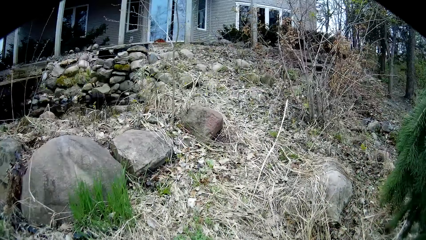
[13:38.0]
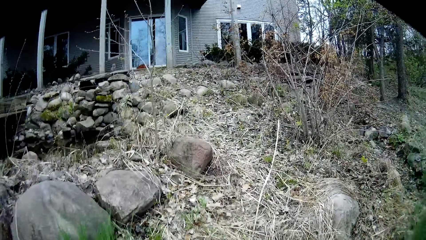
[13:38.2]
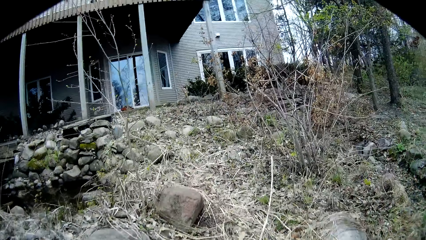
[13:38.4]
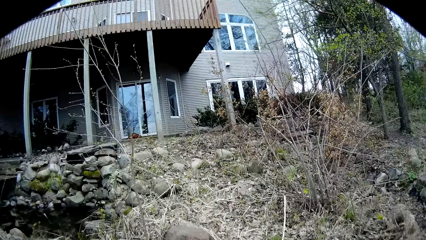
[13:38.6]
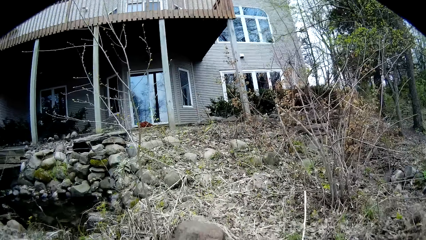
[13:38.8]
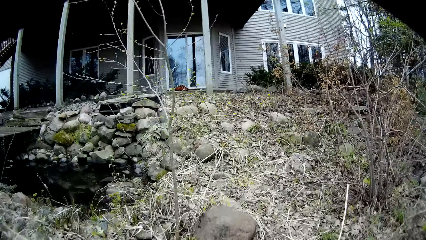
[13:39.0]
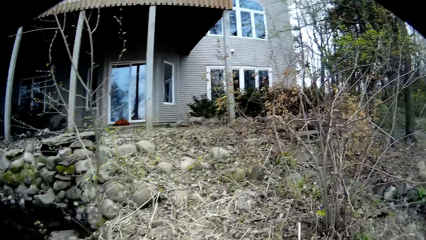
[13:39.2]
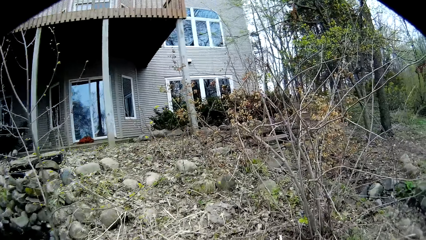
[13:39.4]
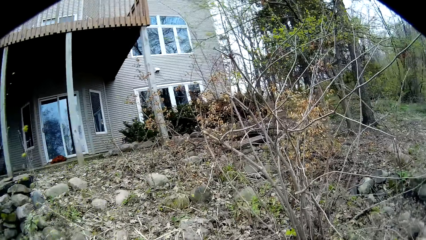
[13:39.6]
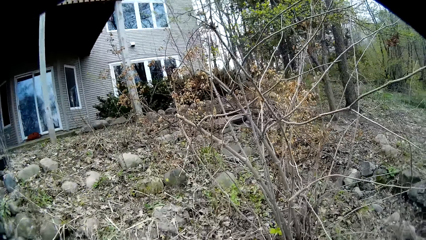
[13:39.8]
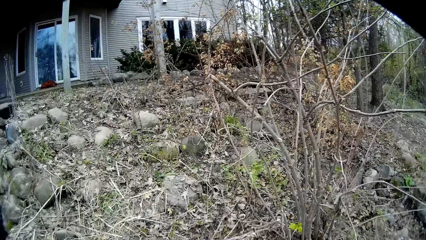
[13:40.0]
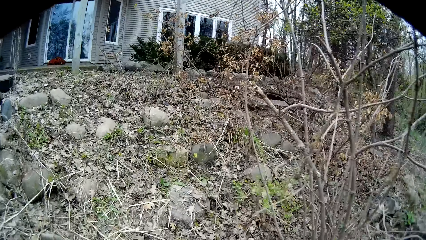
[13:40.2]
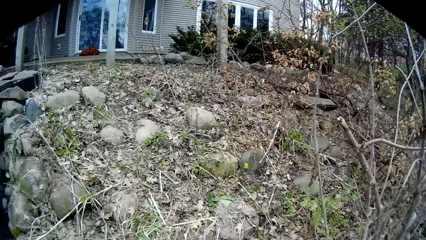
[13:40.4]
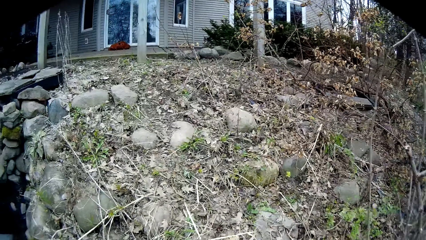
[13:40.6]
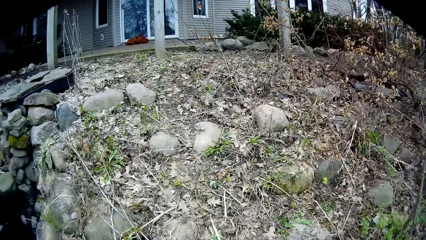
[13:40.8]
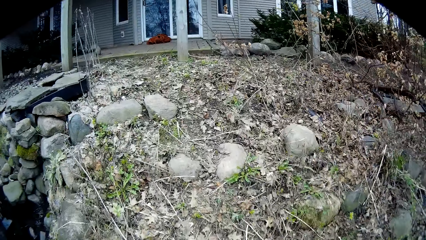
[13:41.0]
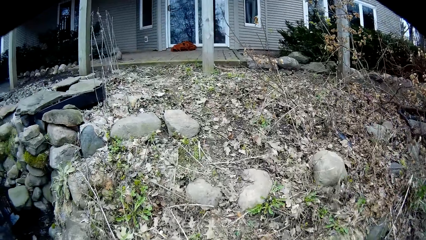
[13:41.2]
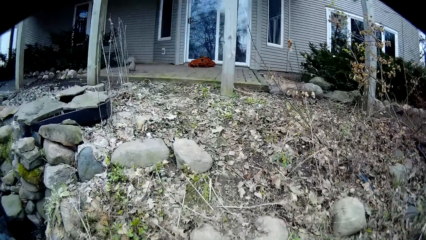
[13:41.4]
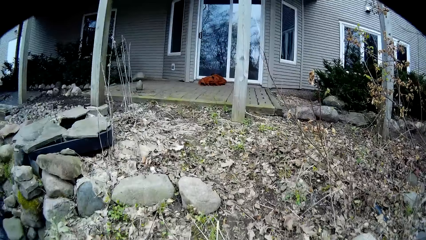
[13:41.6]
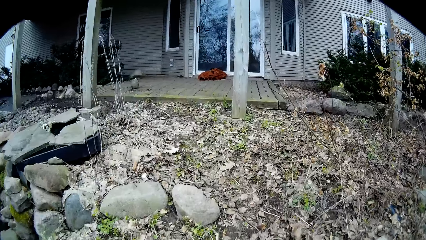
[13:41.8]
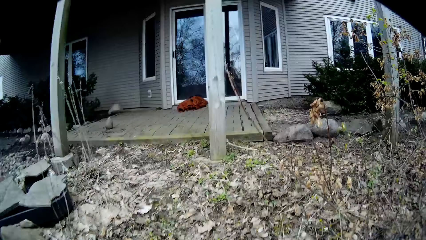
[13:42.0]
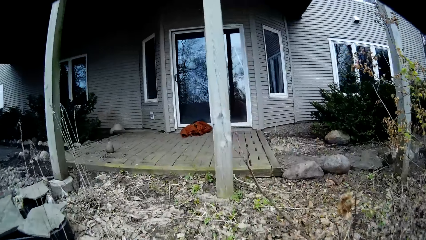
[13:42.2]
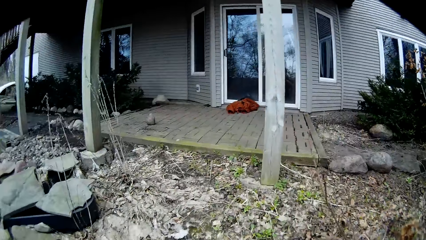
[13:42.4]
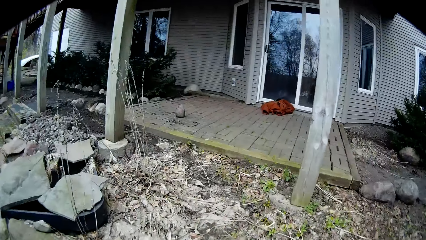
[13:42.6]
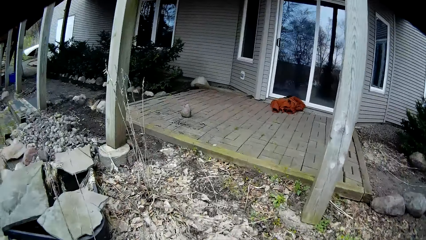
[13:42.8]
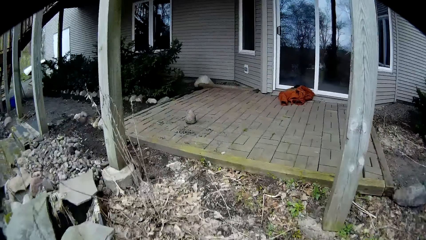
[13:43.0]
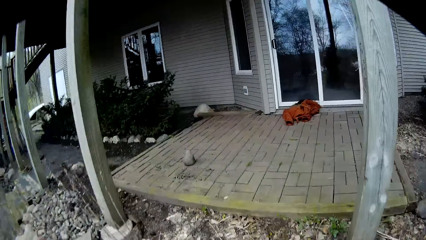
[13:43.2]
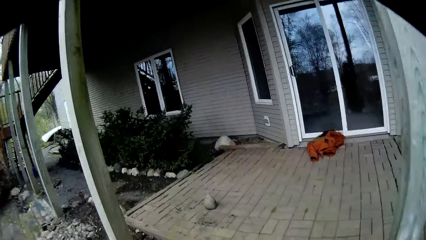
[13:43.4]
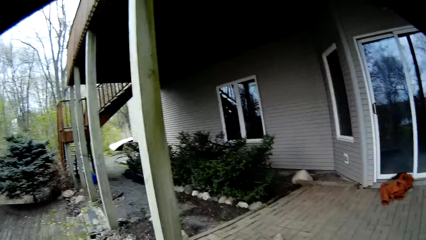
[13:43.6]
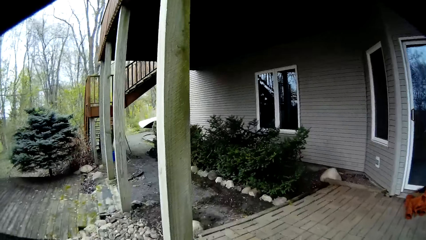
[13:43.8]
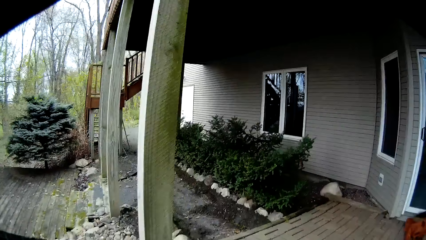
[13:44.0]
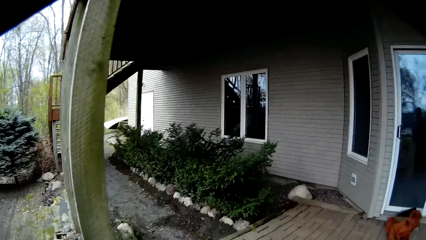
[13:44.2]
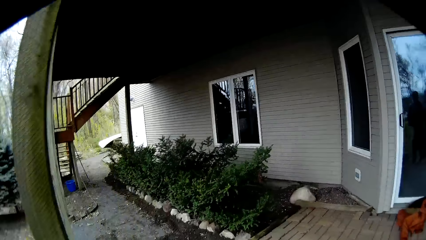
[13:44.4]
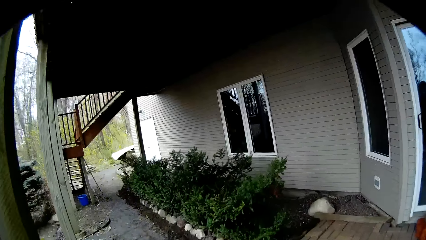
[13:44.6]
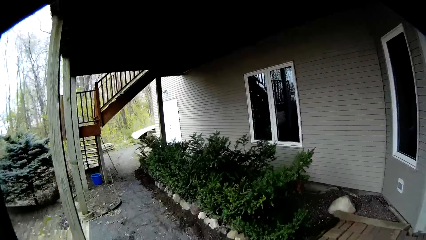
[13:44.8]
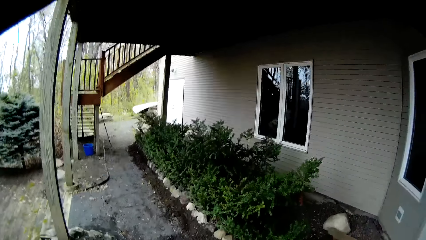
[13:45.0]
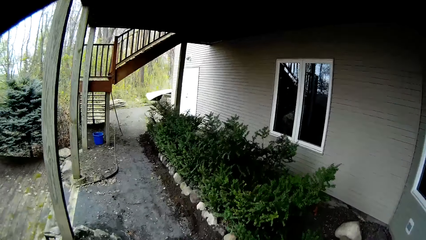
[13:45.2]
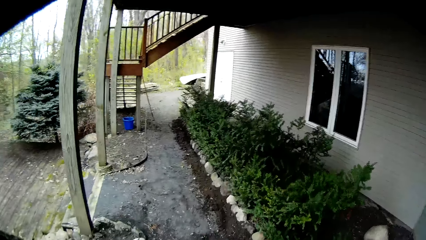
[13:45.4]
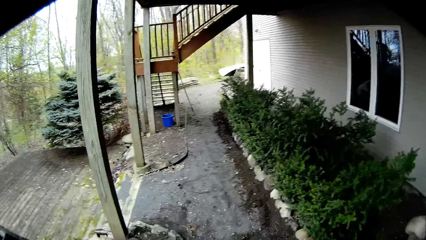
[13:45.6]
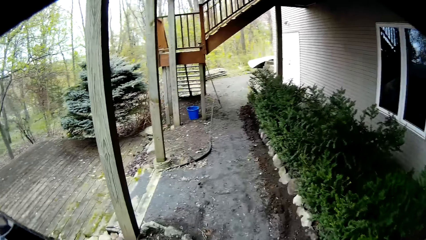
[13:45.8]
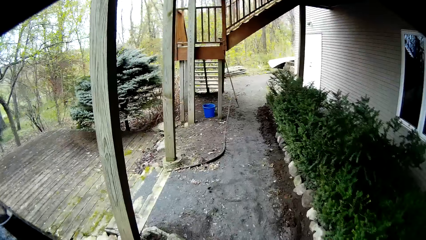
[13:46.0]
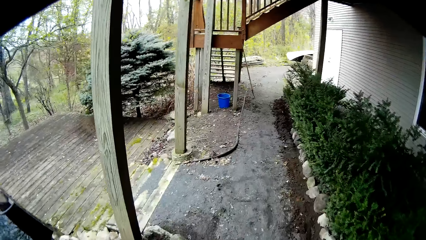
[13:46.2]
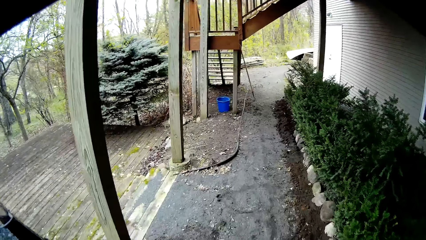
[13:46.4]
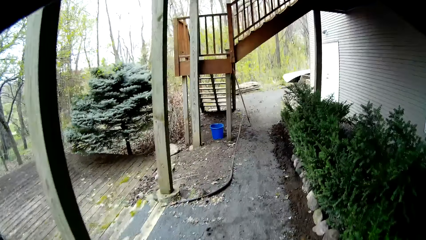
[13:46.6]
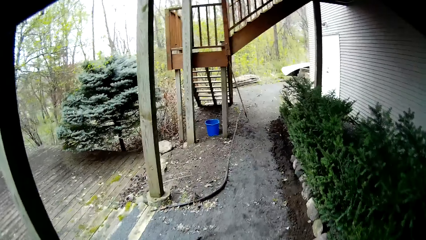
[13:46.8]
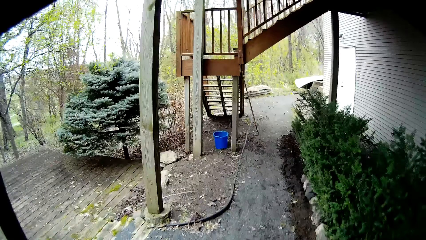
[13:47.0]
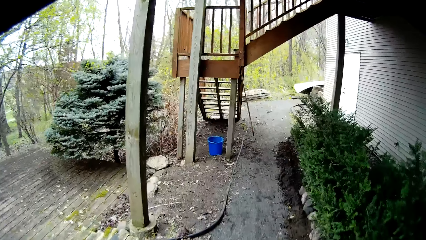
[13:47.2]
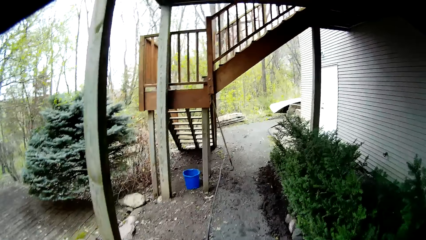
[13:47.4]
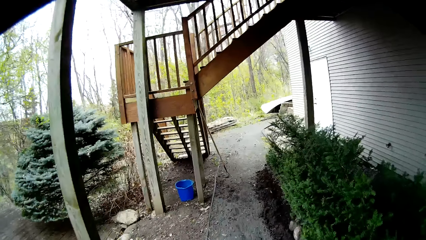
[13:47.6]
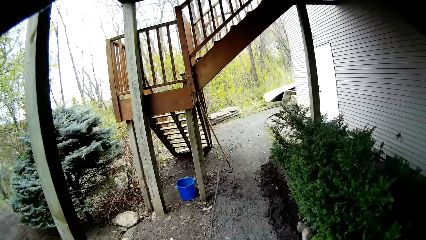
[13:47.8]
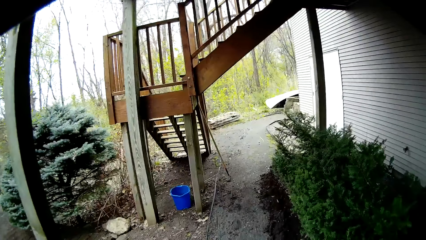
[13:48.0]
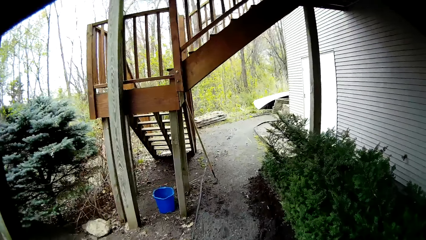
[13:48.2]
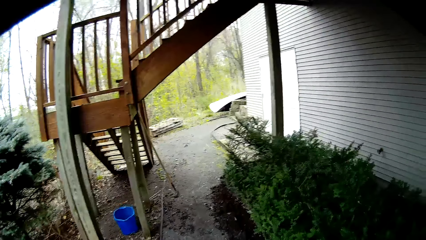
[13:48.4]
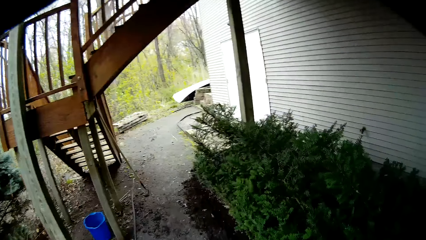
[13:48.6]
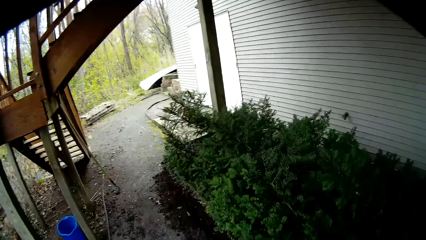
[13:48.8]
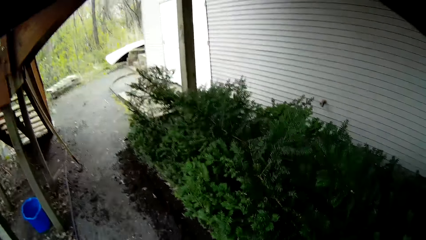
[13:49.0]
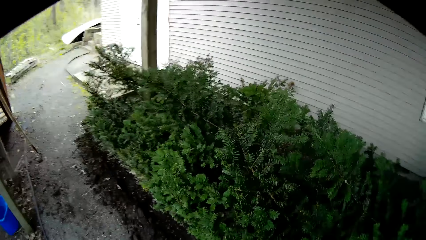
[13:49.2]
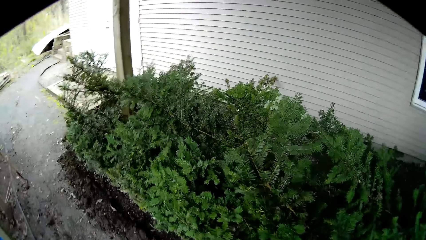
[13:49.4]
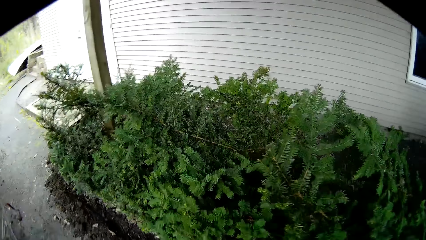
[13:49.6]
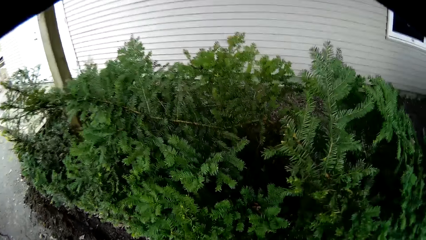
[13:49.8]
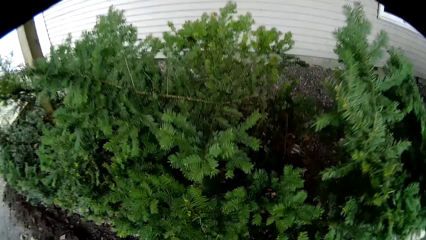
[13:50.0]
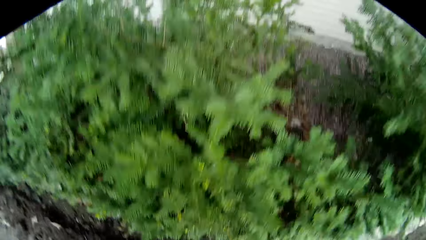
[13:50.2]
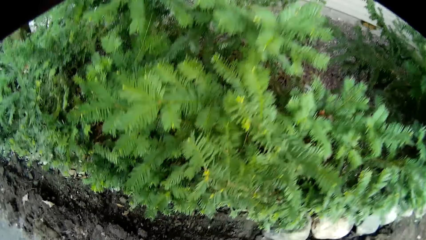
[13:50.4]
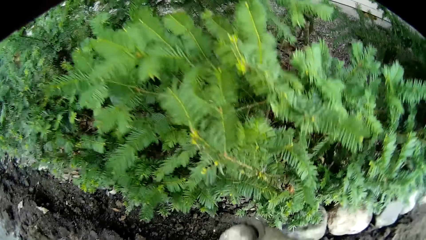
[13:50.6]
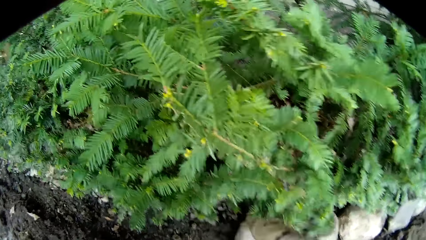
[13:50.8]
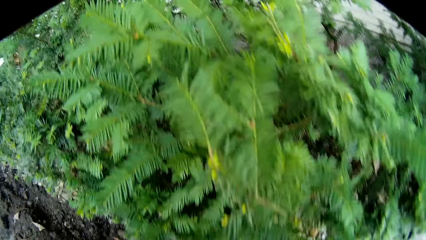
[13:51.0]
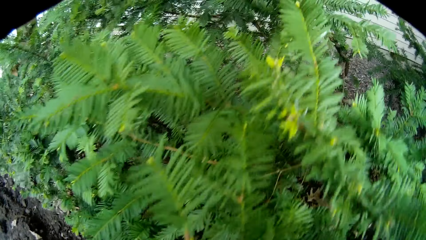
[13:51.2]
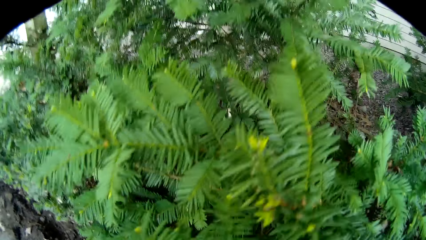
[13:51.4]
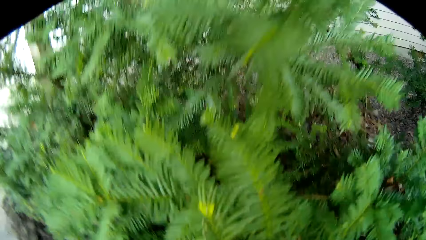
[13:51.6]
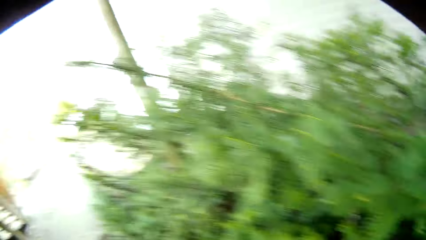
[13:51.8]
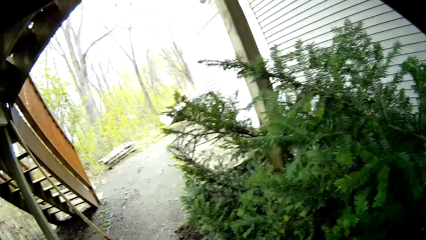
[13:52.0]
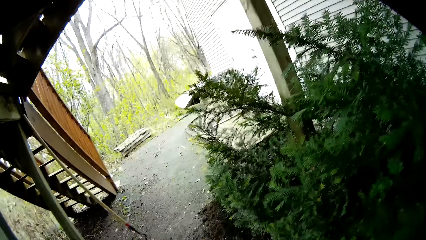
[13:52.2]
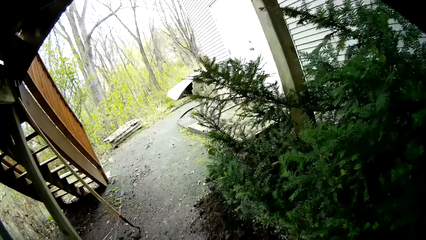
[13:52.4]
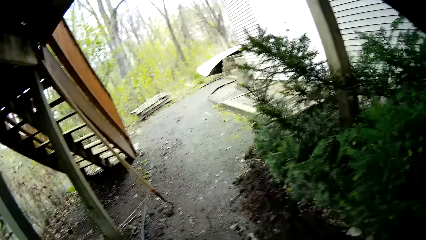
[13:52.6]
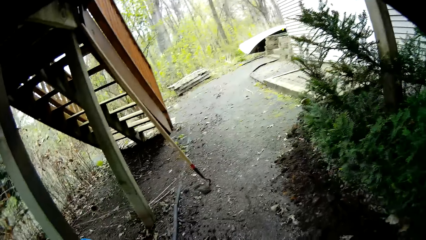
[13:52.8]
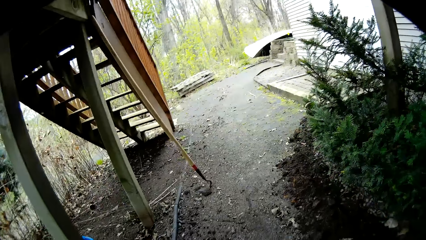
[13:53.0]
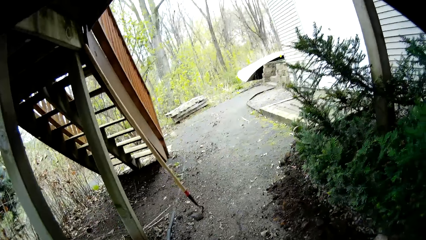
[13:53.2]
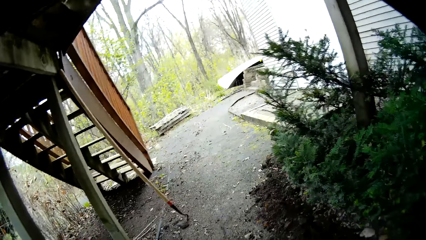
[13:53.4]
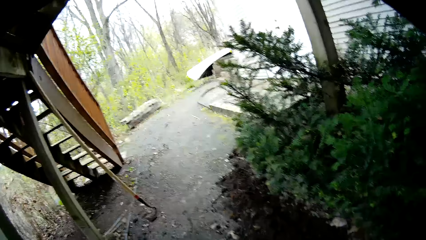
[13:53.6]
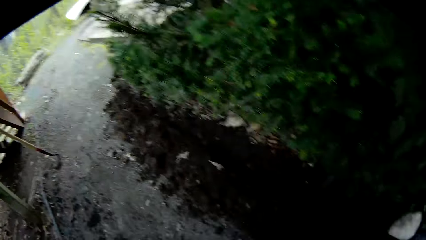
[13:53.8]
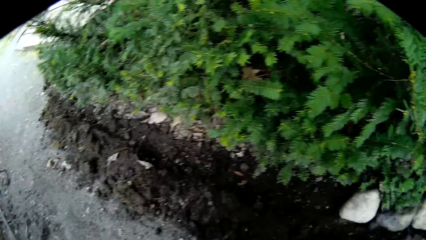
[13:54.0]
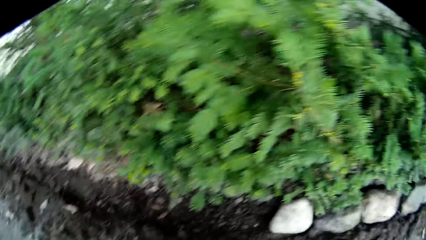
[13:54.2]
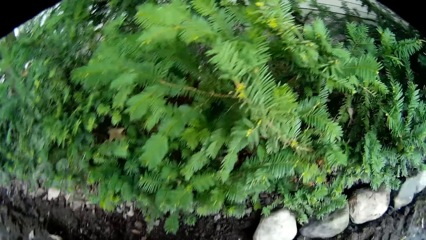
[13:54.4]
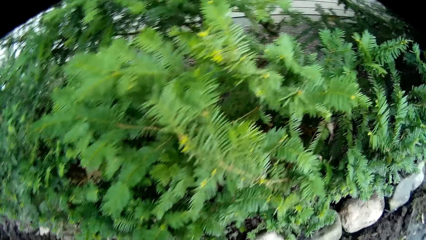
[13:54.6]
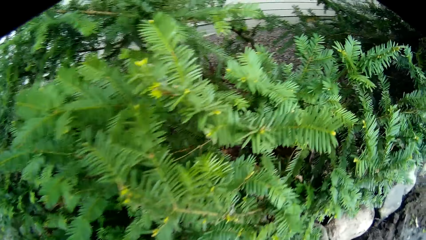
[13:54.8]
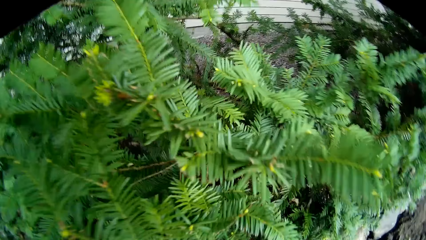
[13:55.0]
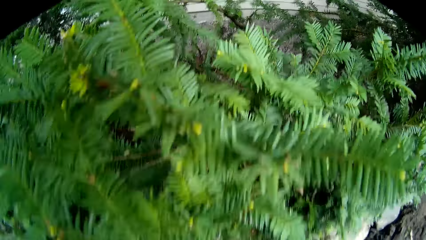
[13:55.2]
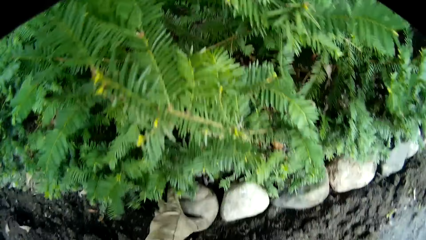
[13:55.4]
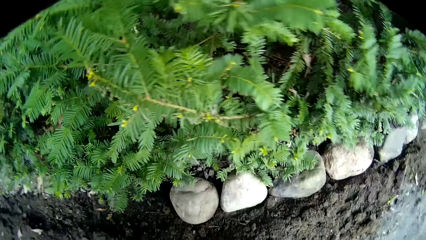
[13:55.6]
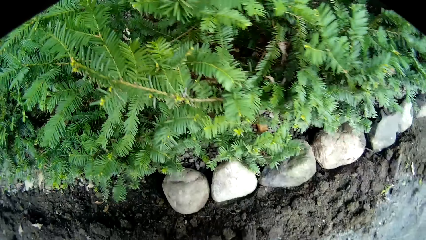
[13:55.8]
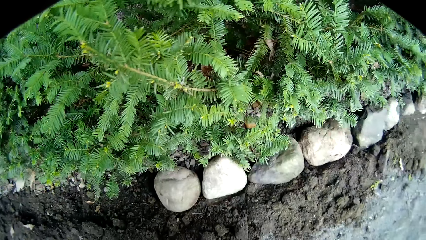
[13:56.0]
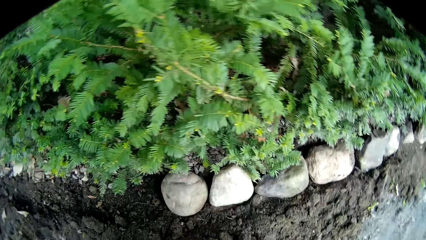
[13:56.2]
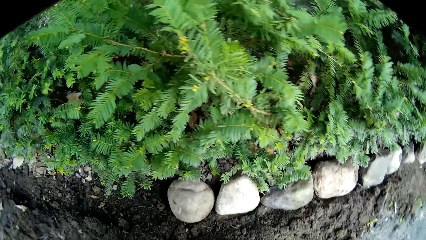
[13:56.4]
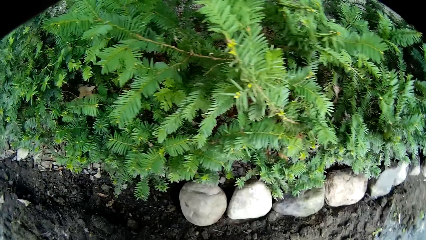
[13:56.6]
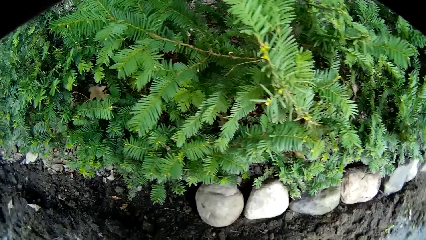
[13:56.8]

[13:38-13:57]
The camera wearer drops the rock on the floor in the flower garden with his right hand. He looks around the compound. He drops a rock on the floor with his left hand.
